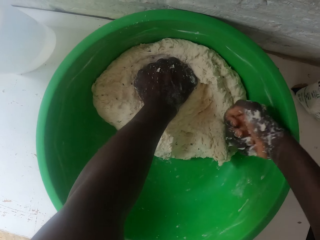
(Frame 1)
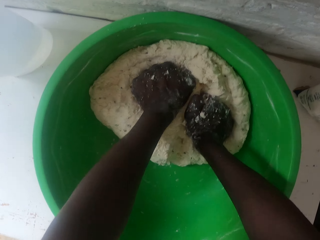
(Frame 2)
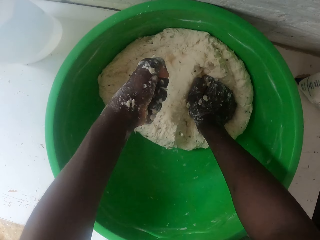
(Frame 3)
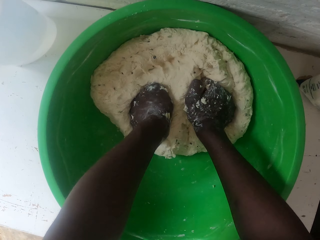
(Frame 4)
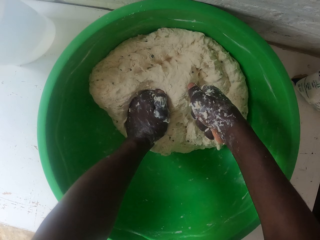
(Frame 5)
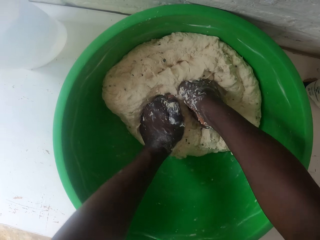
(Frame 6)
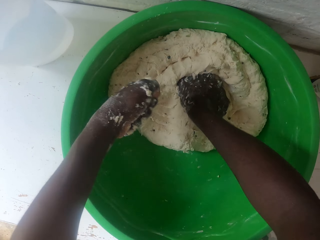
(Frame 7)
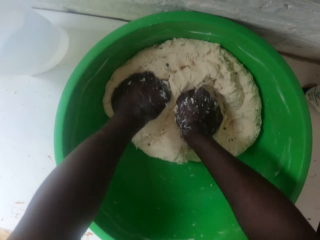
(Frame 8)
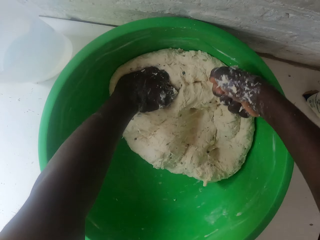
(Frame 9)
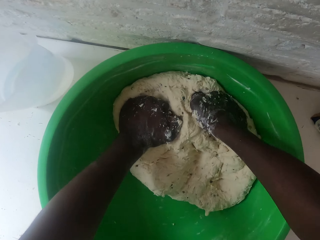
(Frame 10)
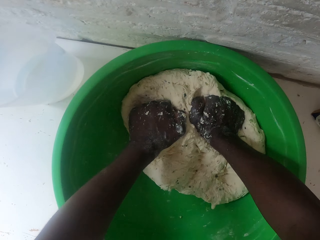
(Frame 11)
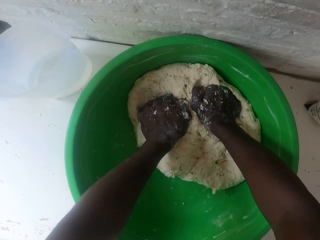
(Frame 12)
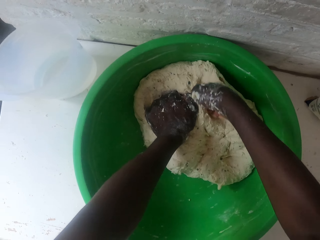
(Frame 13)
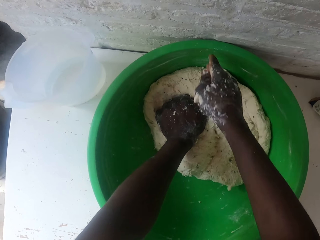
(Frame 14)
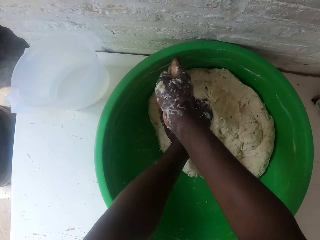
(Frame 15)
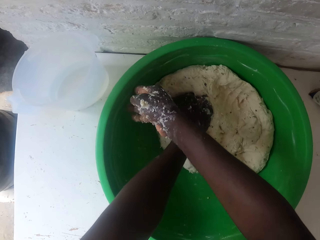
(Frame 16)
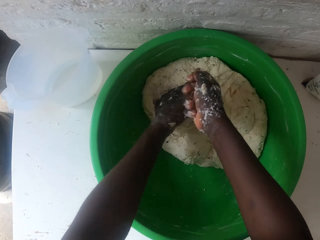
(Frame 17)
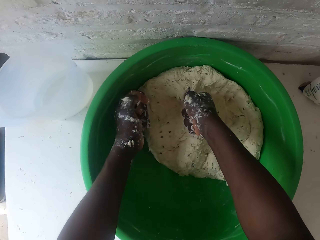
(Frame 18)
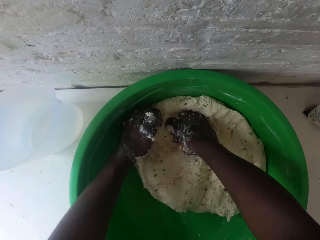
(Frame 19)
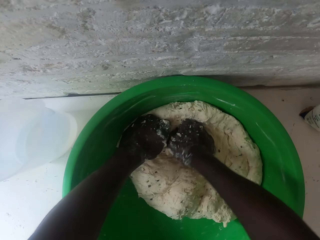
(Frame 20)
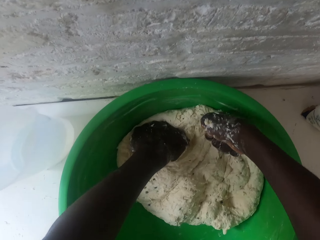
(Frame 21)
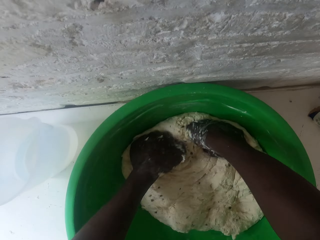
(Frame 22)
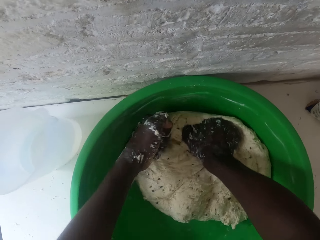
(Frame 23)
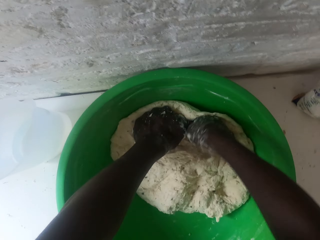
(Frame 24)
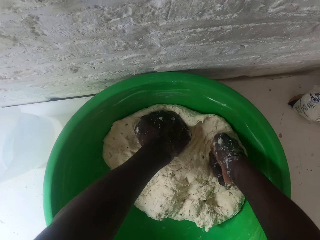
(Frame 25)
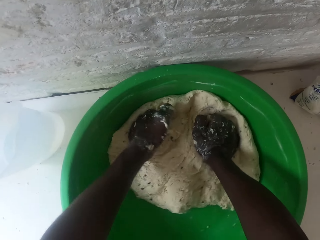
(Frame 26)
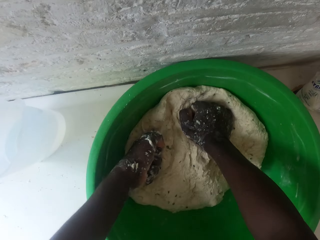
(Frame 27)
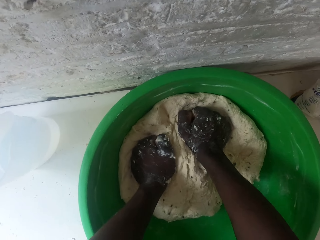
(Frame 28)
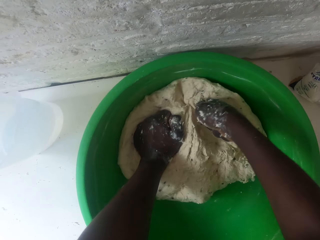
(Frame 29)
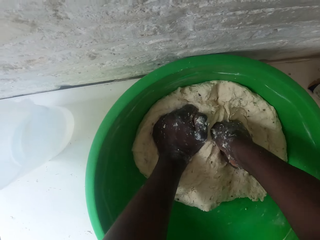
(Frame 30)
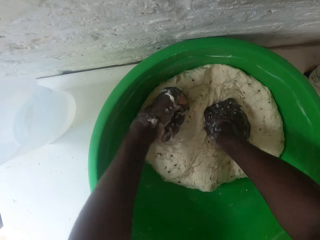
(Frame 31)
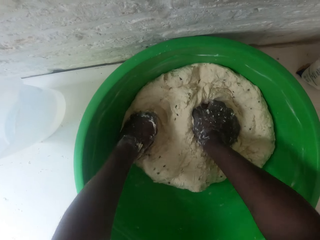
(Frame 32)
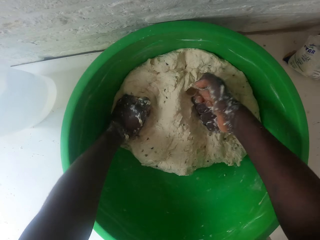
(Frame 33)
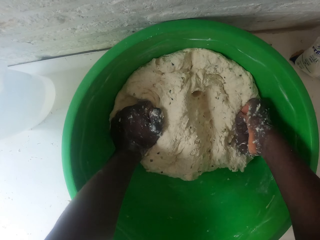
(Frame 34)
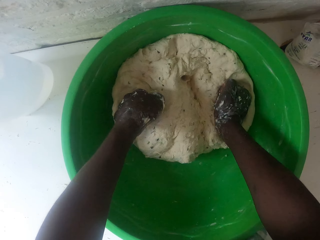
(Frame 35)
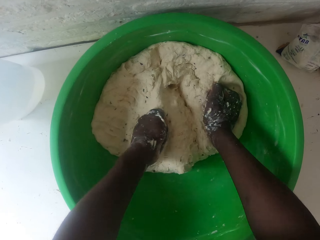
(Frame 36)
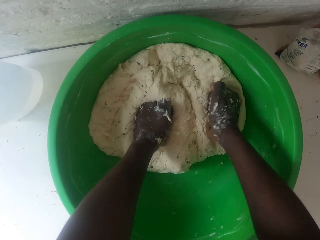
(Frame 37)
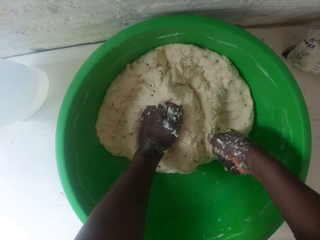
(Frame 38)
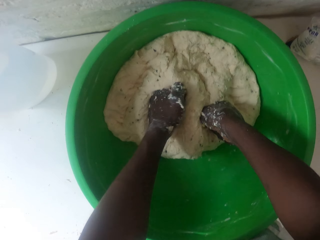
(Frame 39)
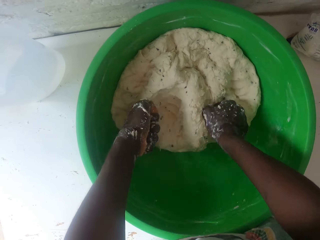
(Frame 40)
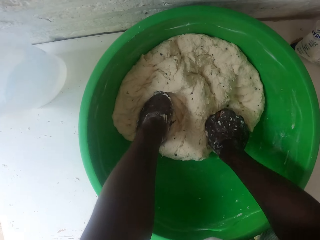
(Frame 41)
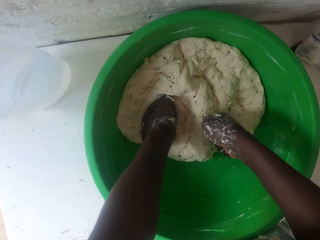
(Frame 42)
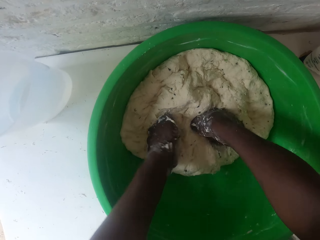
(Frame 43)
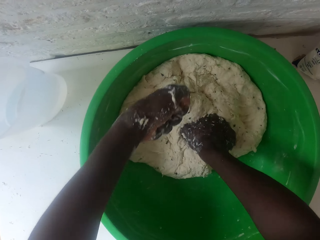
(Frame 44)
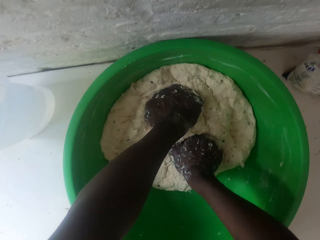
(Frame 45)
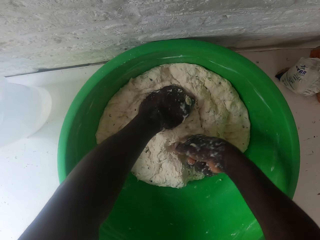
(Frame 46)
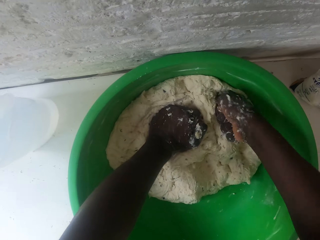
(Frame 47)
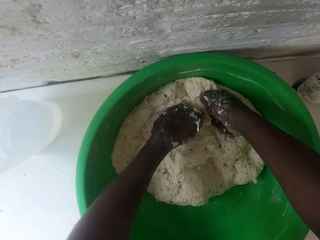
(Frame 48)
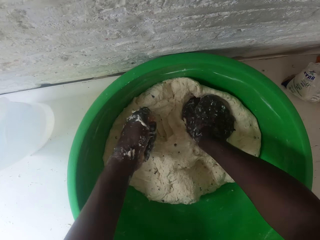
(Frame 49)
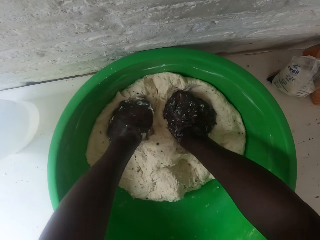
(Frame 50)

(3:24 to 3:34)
The camera wearer rubs the basin with the right hand. They knead the dough with both hands.

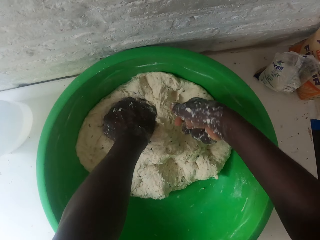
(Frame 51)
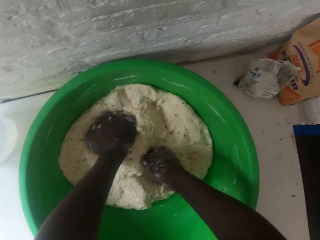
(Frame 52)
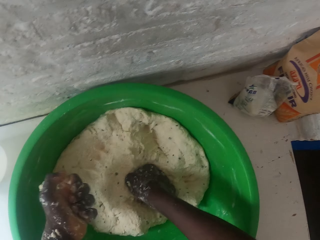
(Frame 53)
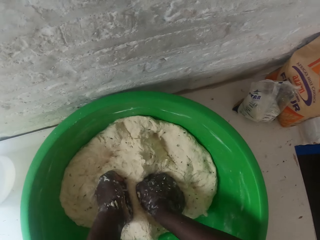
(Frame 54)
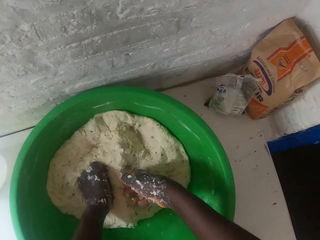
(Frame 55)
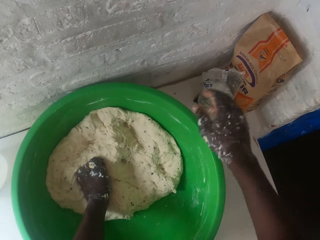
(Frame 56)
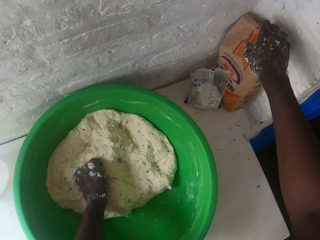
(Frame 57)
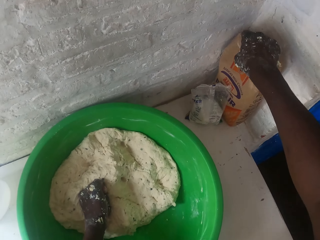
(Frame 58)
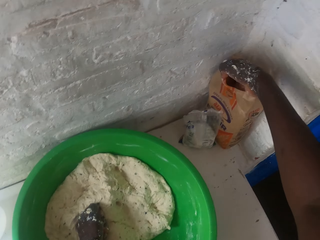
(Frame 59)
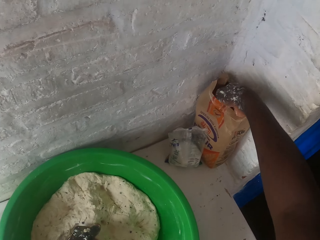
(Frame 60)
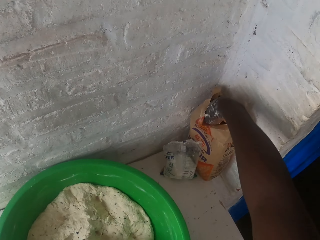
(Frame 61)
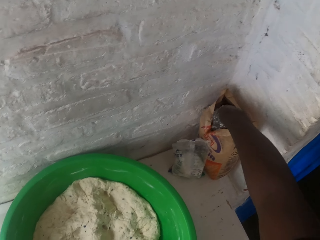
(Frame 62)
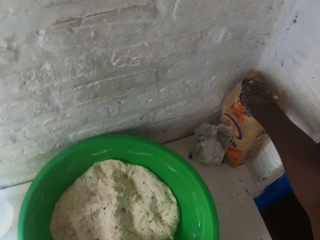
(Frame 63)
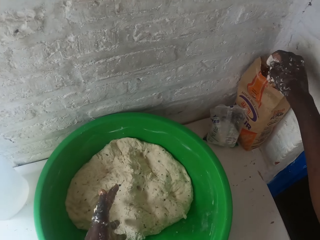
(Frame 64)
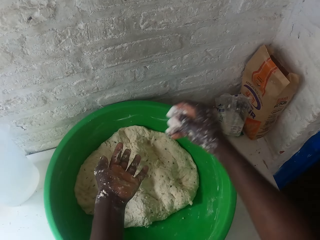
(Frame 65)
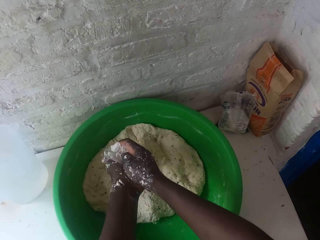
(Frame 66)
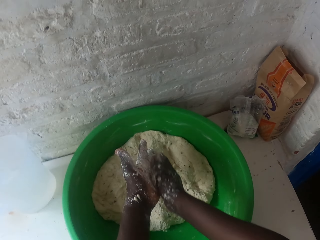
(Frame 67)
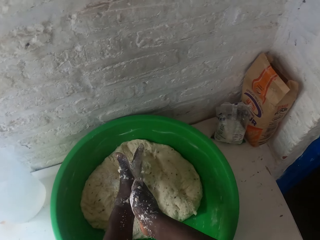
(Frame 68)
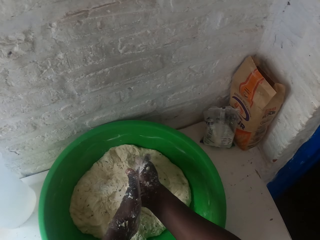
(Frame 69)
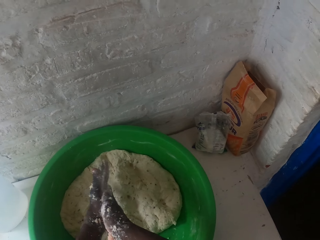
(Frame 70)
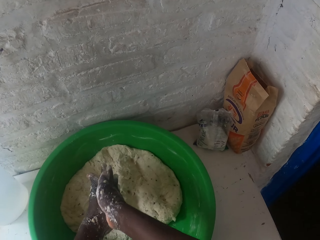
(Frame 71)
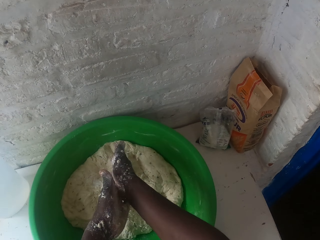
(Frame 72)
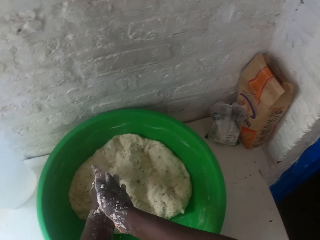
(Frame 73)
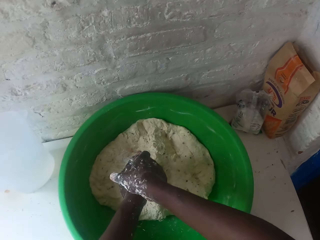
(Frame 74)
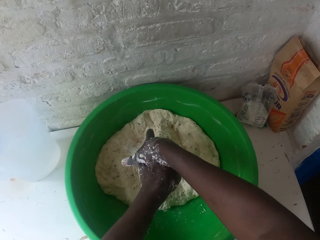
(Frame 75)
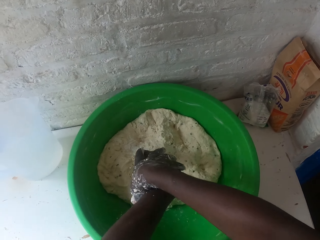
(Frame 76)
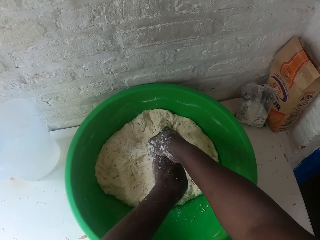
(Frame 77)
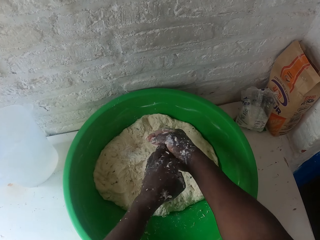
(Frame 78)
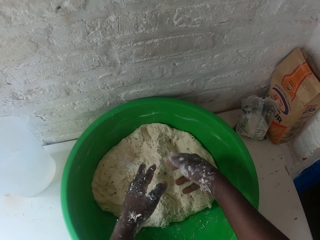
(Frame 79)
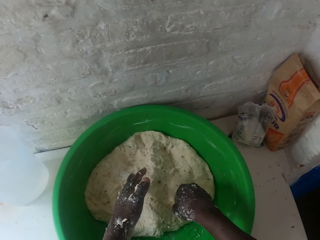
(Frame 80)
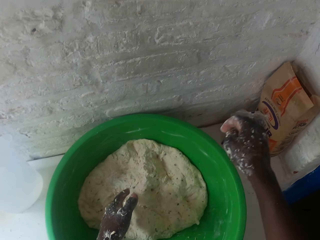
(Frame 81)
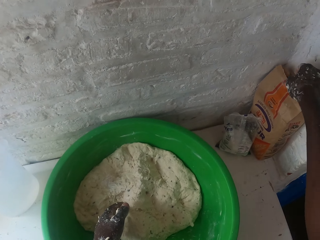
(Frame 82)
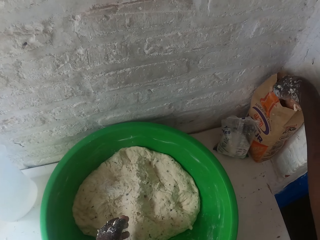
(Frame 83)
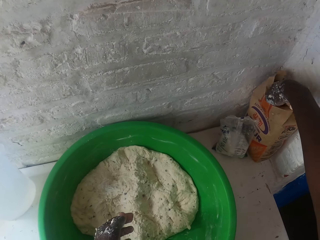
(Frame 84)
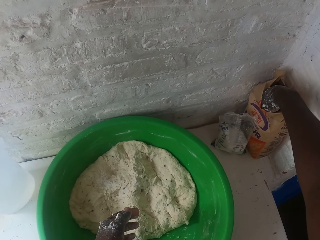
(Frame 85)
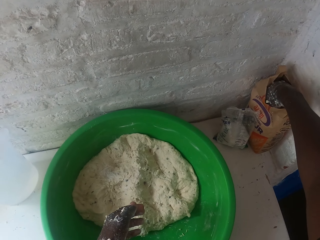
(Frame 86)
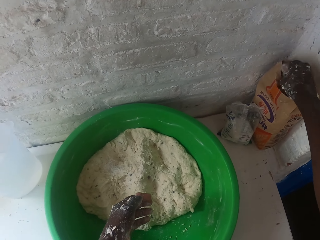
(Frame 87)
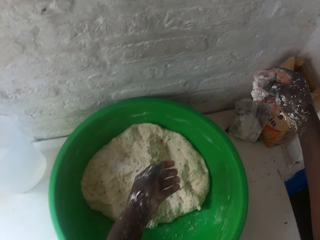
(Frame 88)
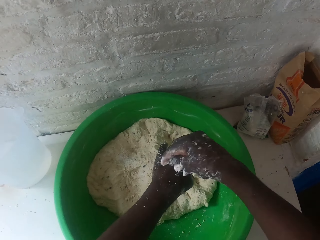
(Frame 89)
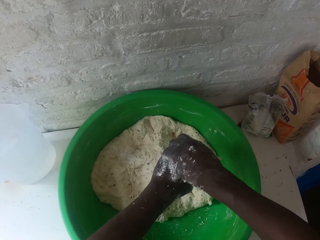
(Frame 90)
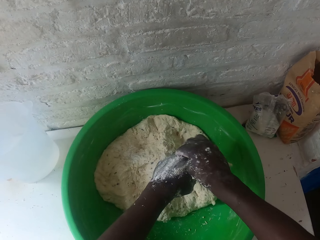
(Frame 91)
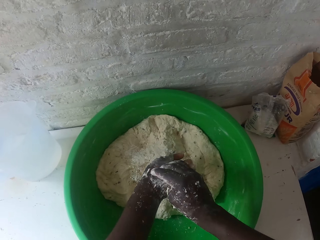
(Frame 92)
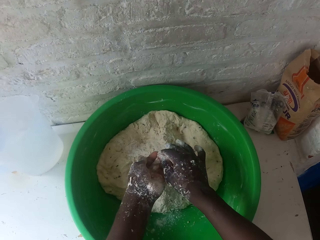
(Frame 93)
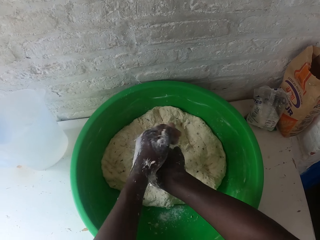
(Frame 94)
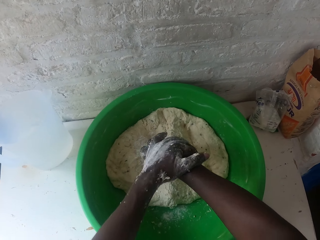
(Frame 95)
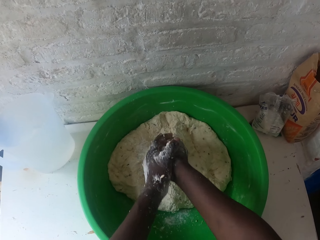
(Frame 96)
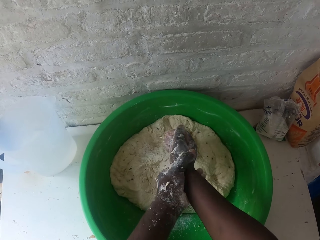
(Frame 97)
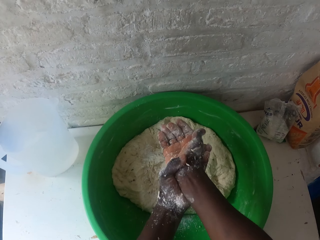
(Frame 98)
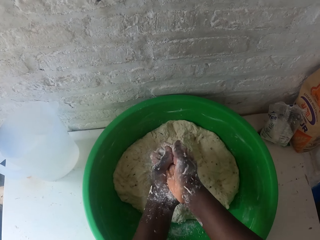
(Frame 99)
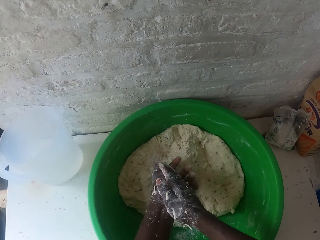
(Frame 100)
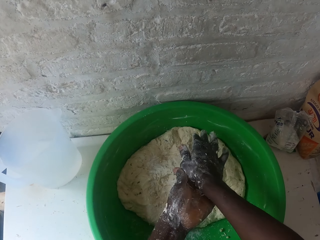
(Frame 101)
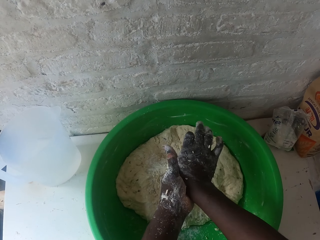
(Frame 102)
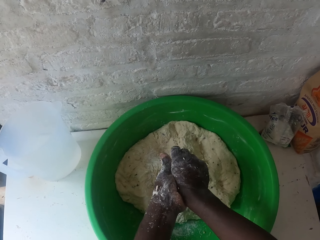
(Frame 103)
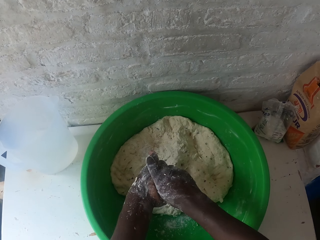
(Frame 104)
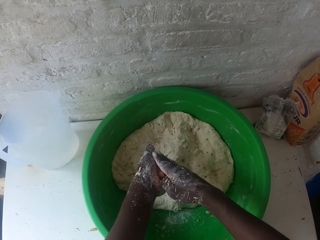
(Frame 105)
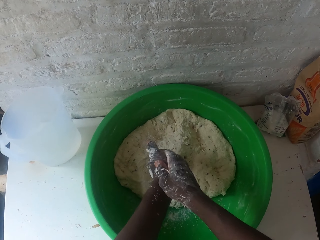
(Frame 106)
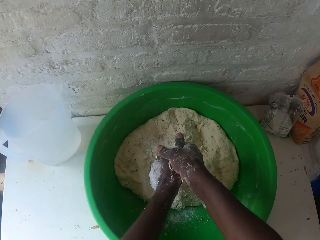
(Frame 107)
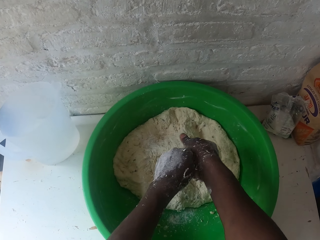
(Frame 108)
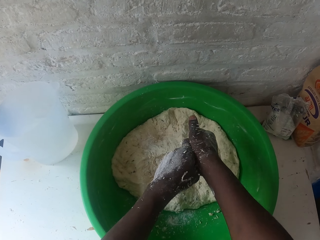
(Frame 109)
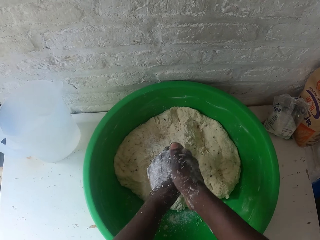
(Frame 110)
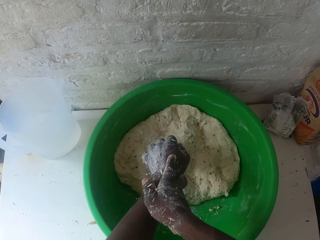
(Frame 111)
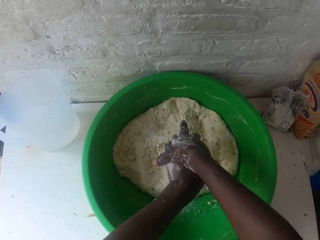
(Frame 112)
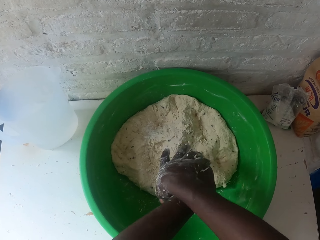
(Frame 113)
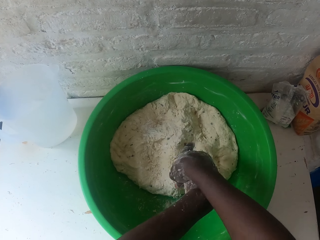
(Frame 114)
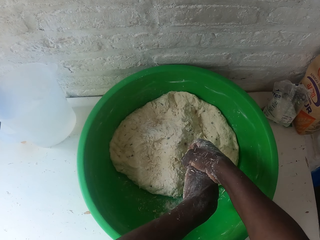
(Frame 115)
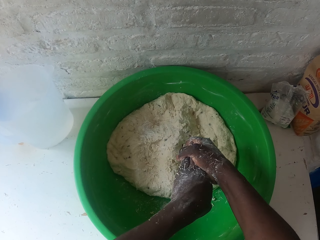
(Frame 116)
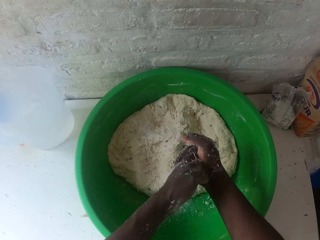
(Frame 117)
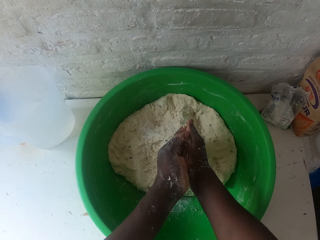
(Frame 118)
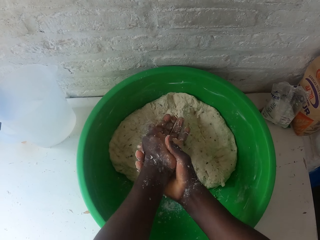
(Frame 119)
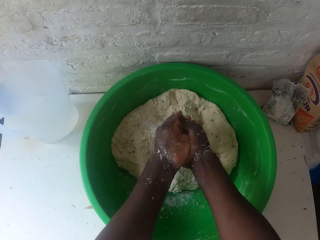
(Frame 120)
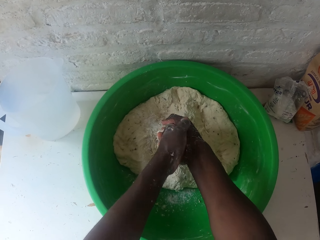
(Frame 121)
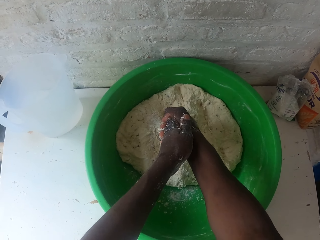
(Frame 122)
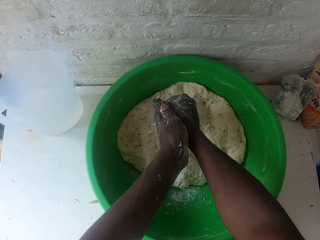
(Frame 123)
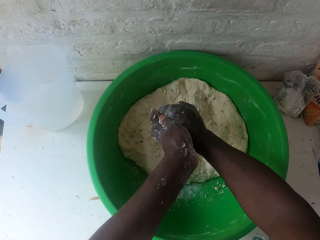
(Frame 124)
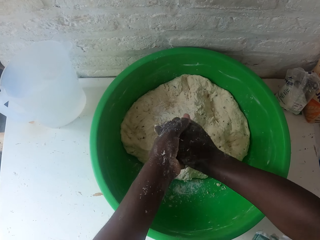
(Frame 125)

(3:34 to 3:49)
The camera wearer opens a packet of flour. They scoop the flour with the right hand, apply the flour on the hands, and rub the hands together. They shake the right hand. They scoop the flour from the packet with the right hand. They apply the flour on the hands and rub the hands together.
